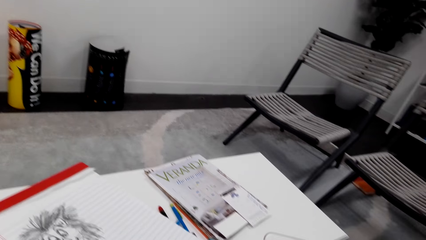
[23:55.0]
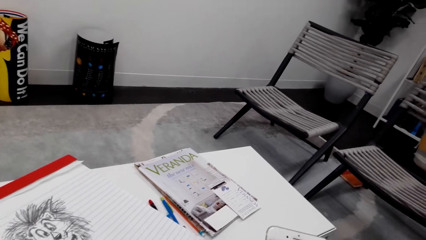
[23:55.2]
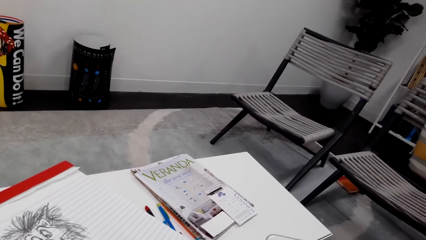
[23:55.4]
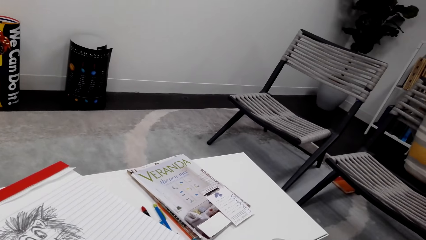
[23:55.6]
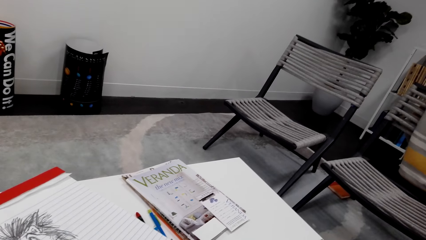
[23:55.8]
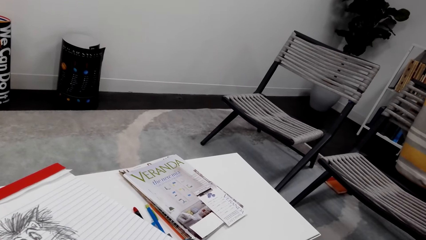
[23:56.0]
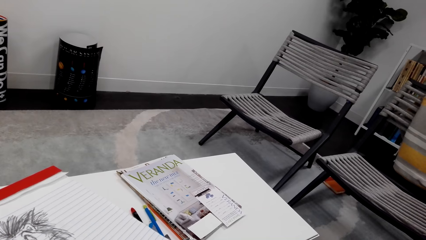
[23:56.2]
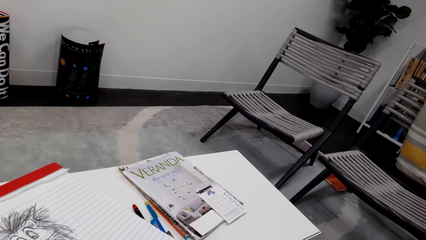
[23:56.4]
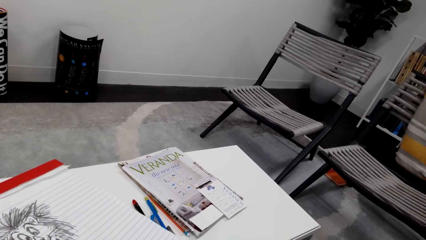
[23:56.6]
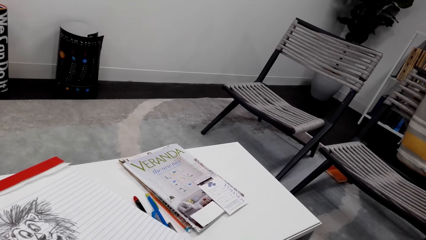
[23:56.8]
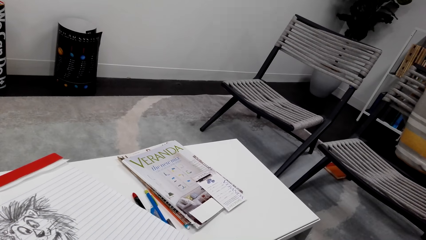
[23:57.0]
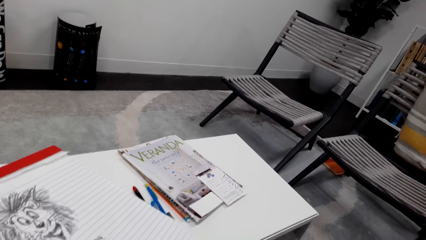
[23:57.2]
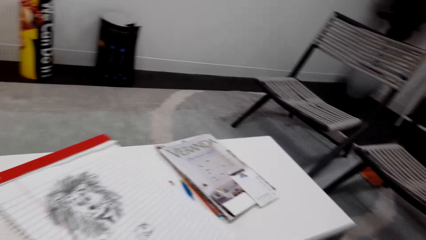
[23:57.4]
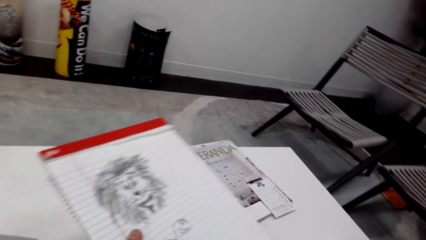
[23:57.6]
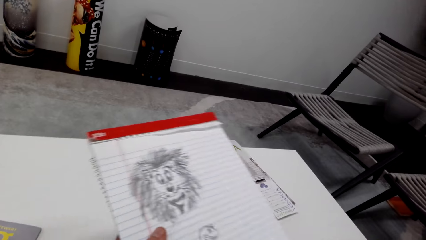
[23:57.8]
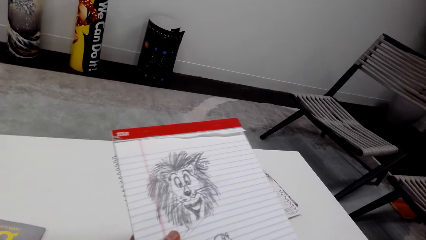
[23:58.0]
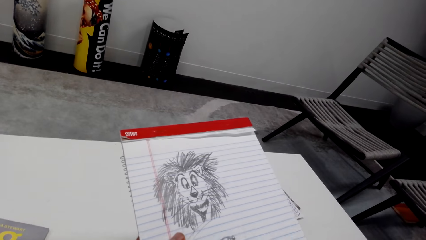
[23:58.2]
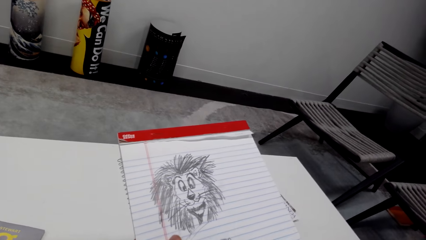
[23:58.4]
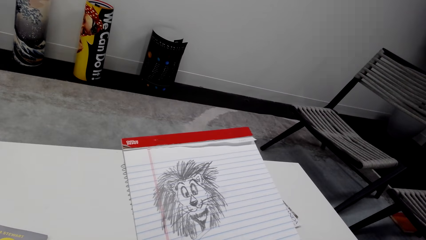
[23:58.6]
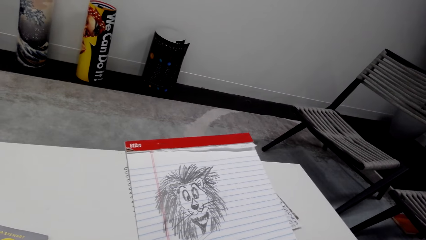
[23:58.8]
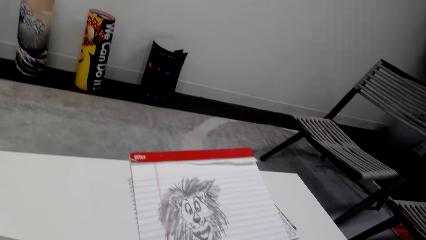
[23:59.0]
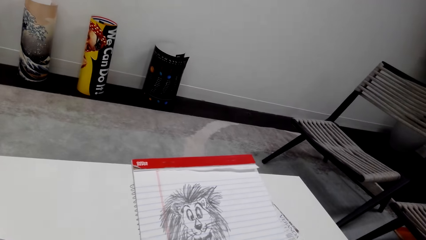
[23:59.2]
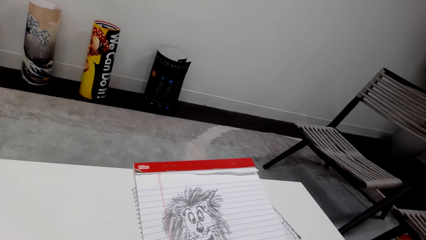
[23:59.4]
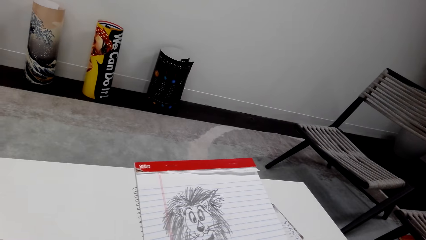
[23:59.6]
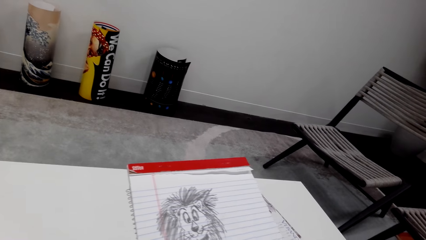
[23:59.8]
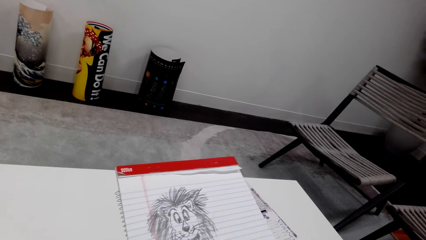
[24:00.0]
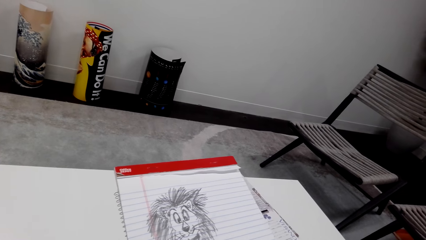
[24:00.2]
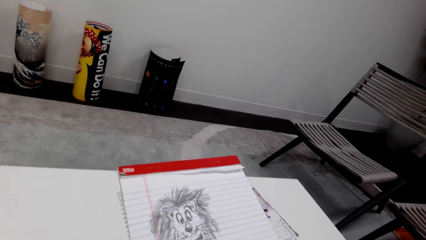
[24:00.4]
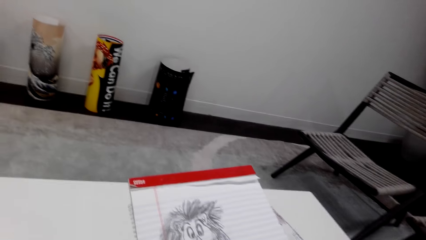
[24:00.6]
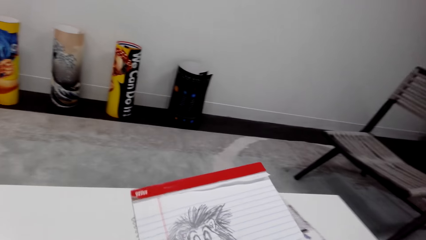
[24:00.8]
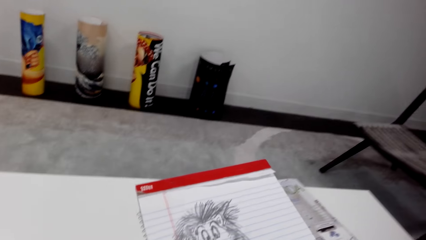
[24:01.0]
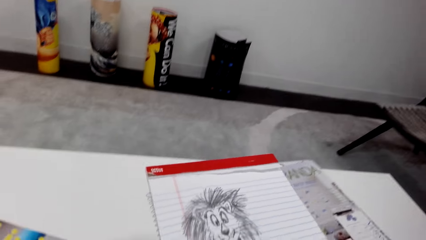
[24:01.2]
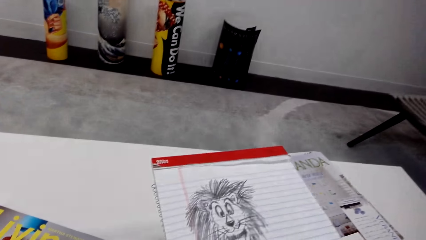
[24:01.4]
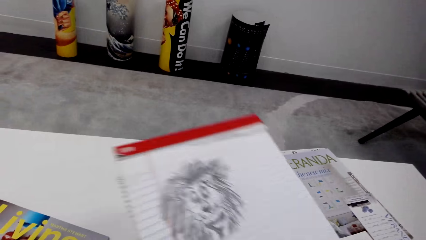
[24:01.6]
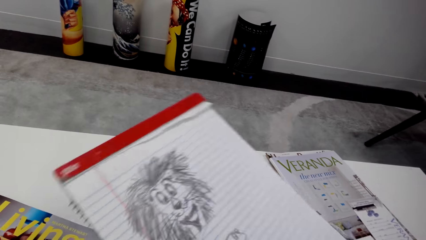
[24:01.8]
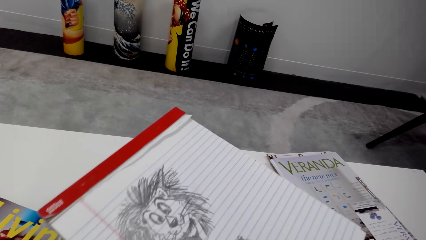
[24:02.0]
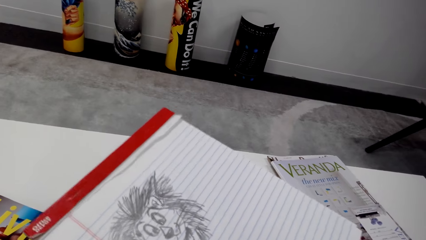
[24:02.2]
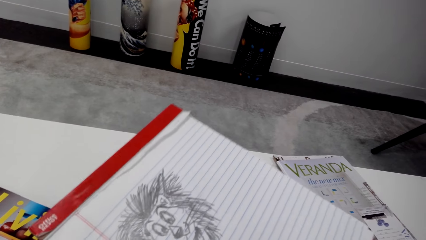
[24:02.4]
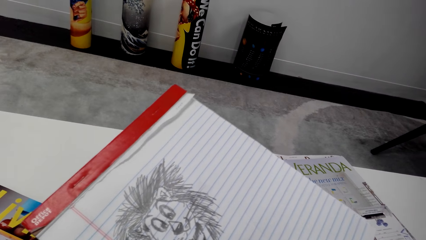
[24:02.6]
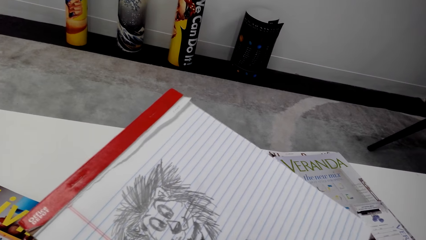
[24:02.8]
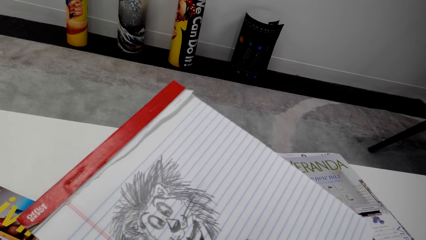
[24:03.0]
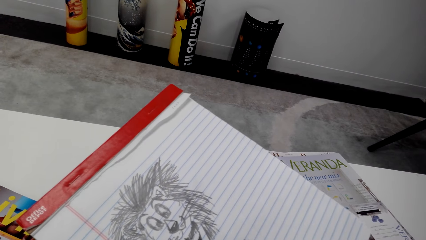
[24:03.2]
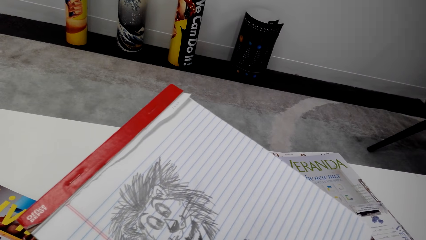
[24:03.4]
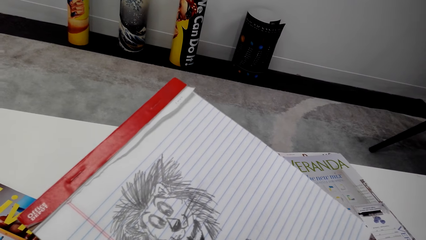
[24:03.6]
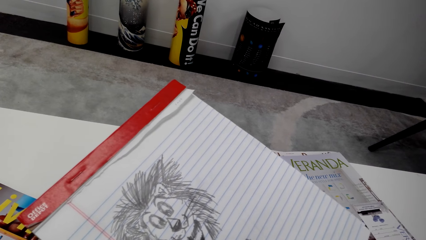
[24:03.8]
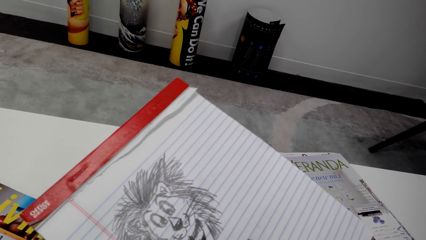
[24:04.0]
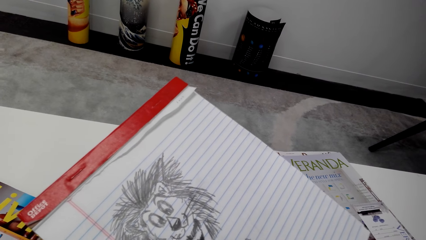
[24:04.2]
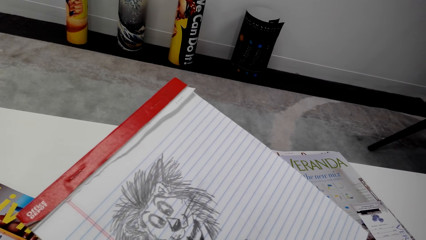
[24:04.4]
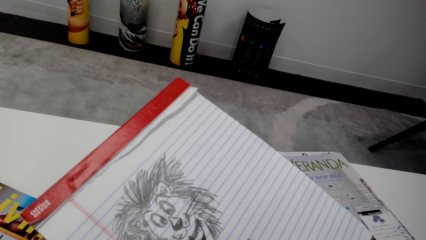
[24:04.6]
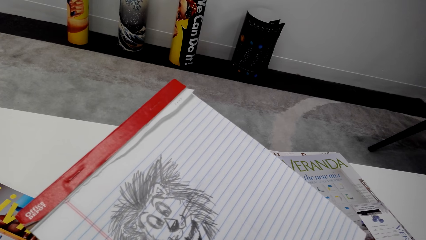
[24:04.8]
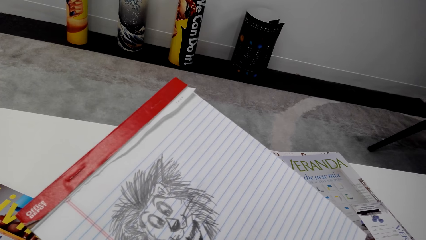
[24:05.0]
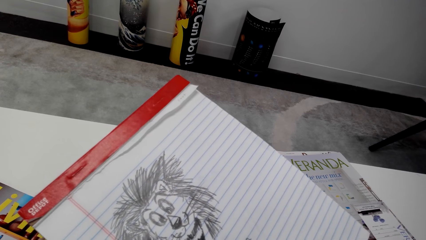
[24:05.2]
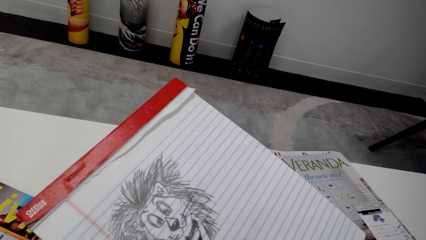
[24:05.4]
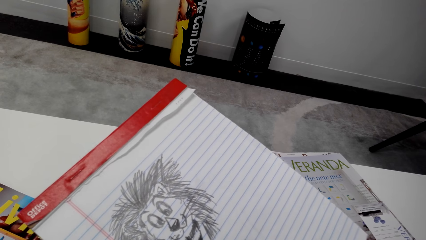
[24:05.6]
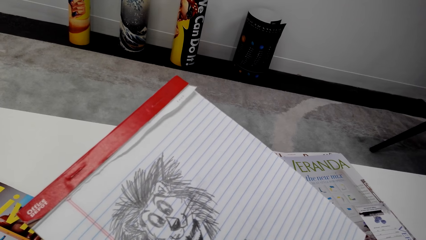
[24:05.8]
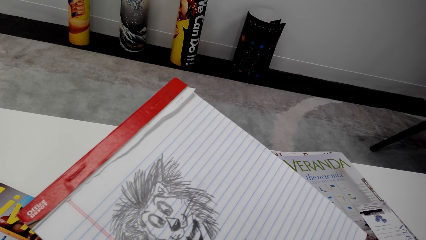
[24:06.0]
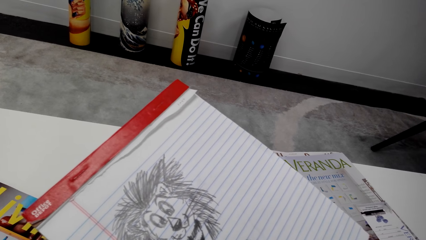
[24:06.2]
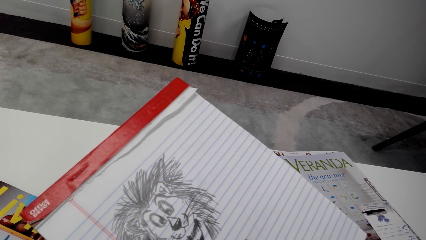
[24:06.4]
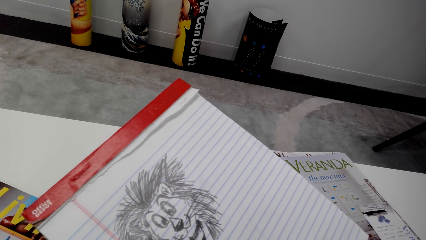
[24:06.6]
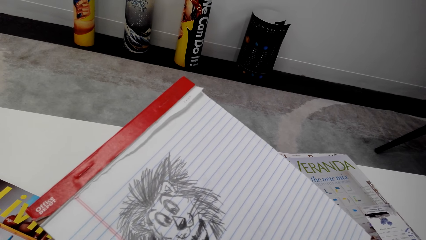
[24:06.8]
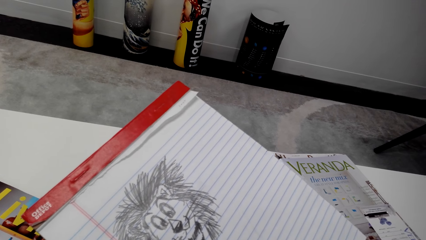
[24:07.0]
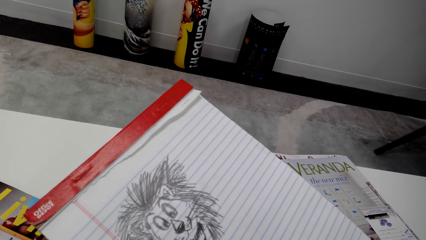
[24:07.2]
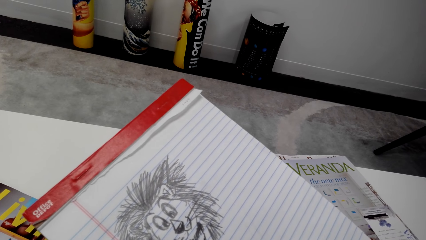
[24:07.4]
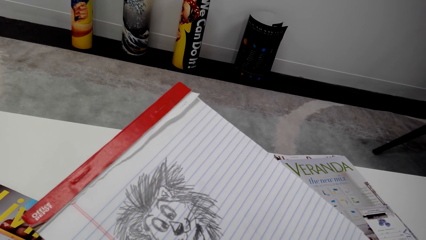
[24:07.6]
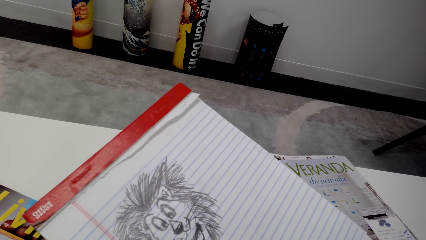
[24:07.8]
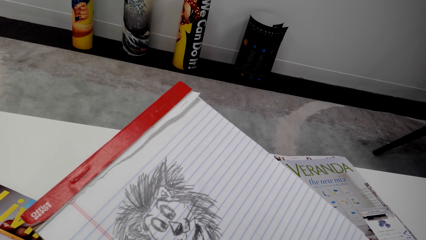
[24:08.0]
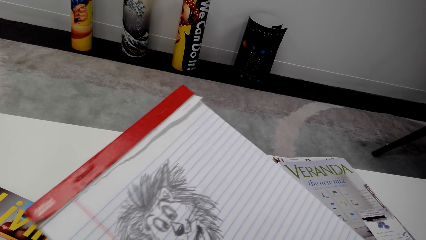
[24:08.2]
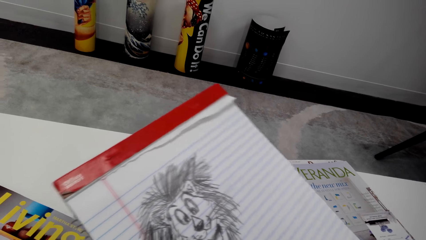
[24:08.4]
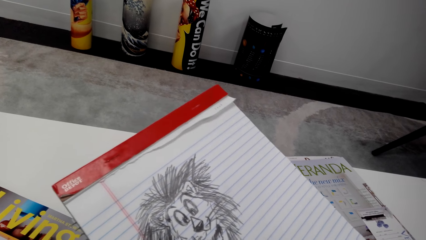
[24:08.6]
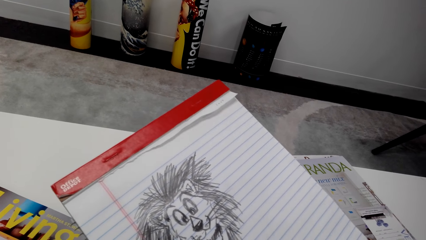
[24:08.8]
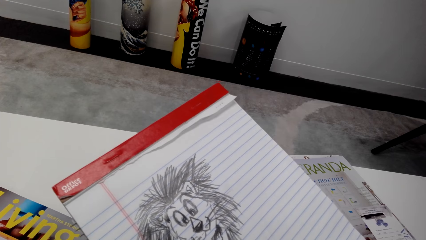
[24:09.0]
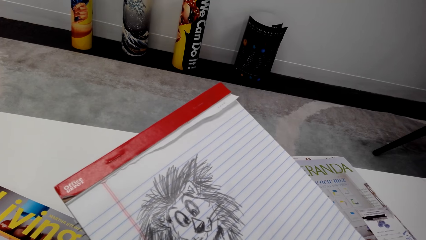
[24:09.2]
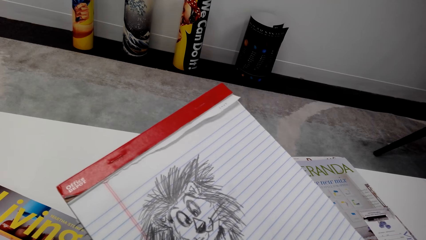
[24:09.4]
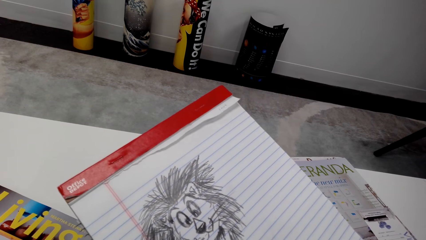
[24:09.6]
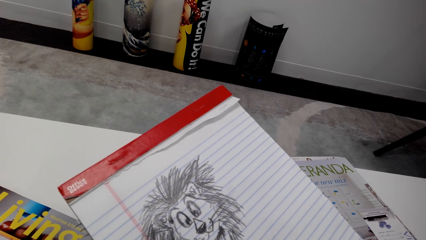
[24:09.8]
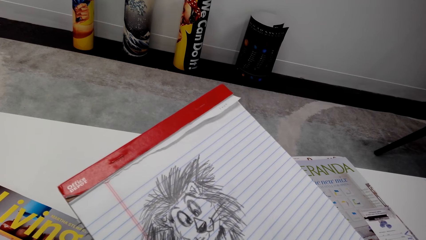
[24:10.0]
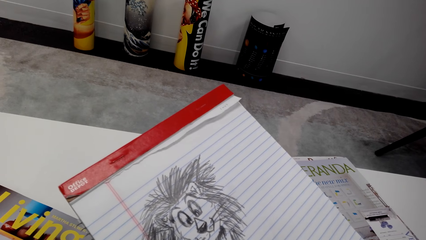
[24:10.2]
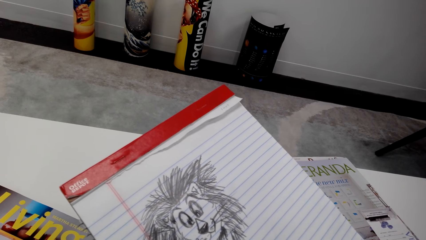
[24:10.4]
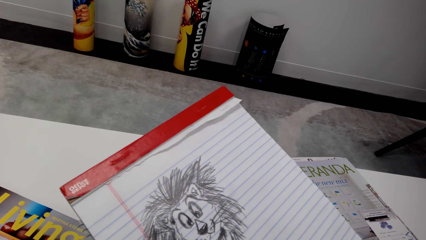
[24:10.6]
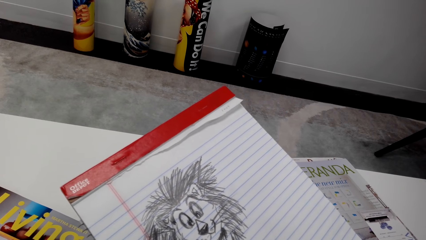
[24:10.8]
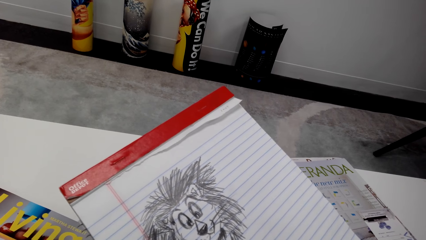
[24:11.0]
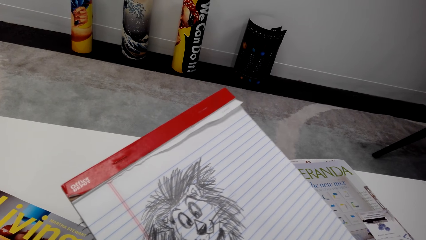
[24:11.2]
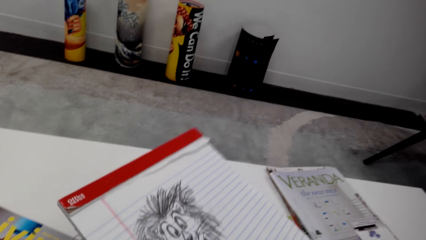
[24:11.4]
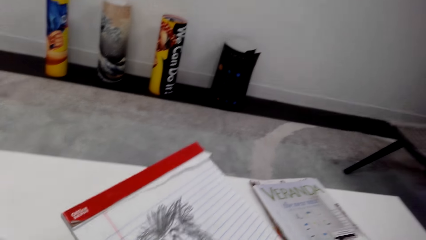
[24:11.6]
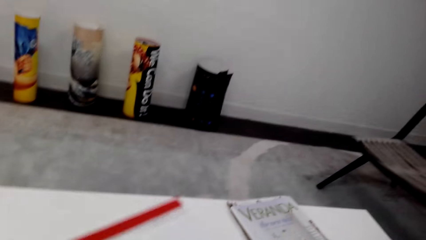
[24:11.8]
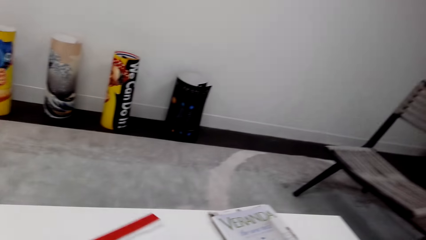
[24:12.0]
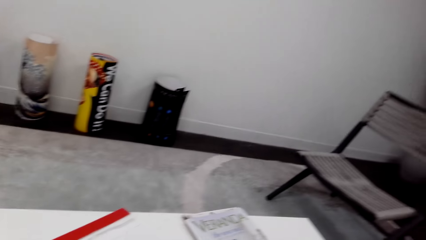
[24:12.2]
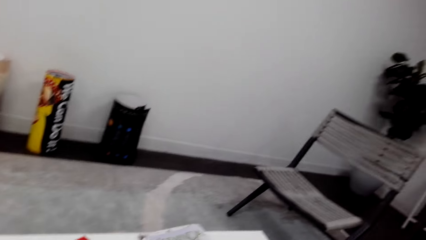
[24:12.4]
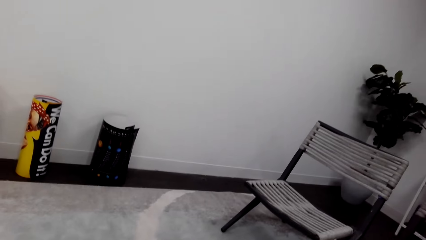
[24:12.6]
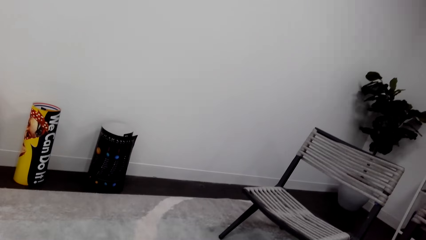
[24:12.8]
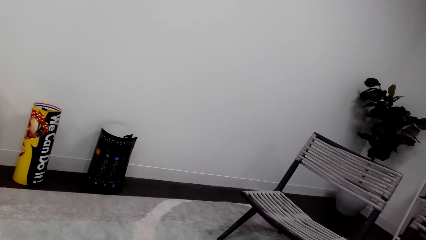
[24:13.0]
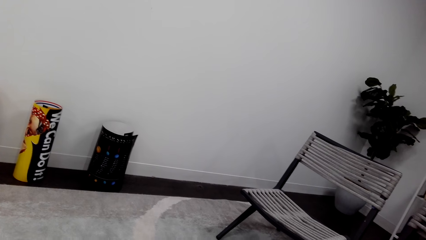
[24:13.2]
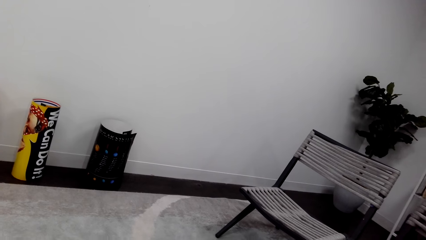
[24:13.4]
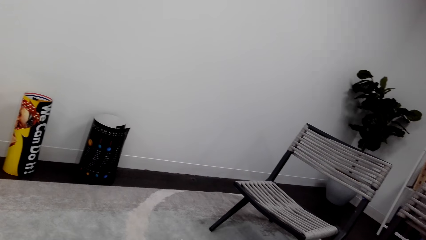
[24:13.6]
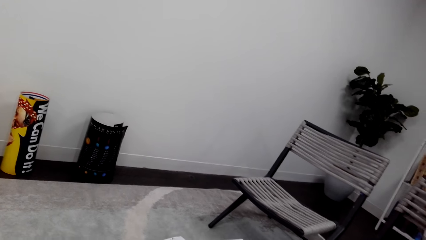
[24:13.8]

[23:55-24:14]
The camera wearer looks at the drawing. They drop the book on the table.
